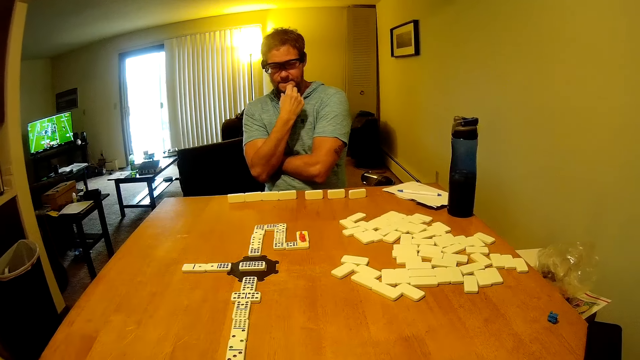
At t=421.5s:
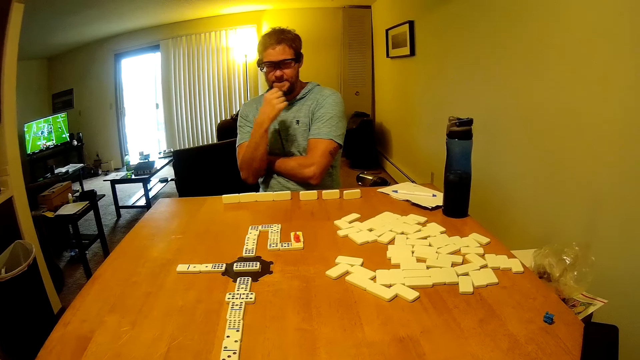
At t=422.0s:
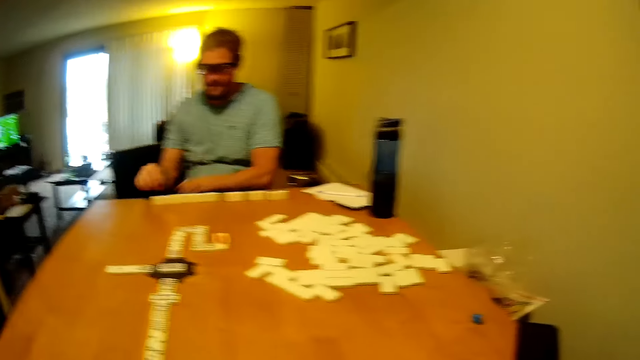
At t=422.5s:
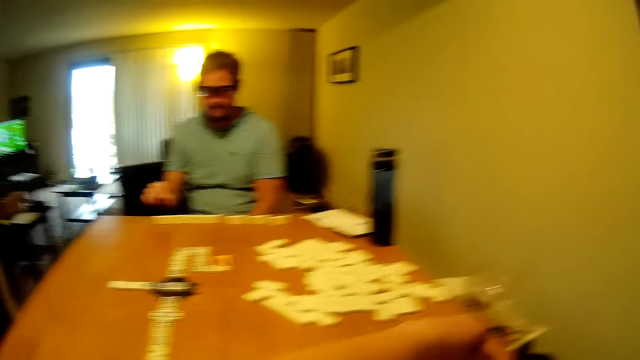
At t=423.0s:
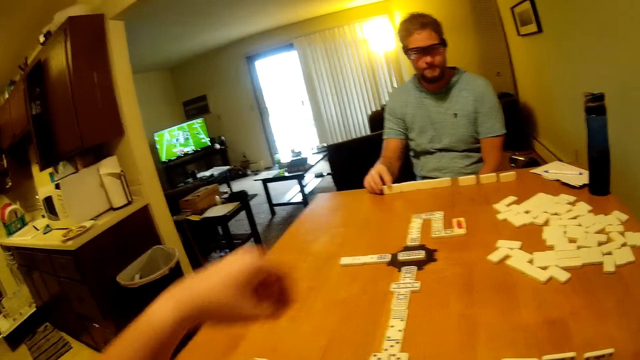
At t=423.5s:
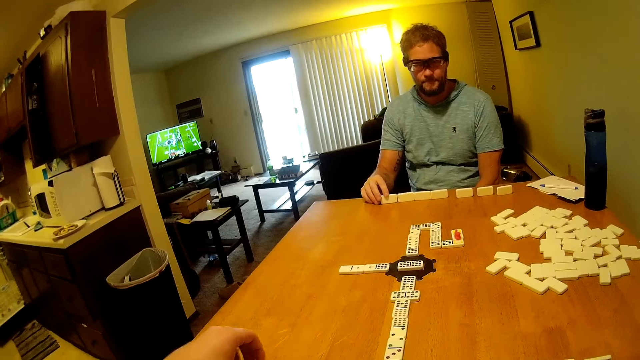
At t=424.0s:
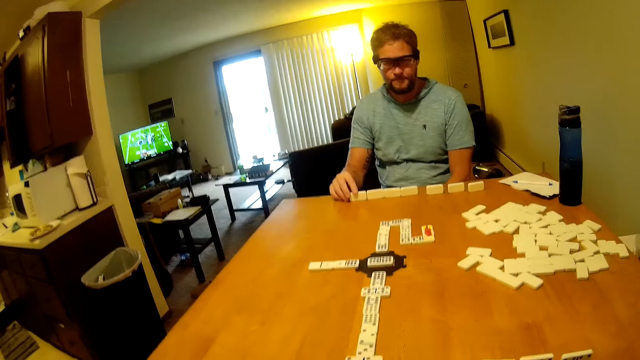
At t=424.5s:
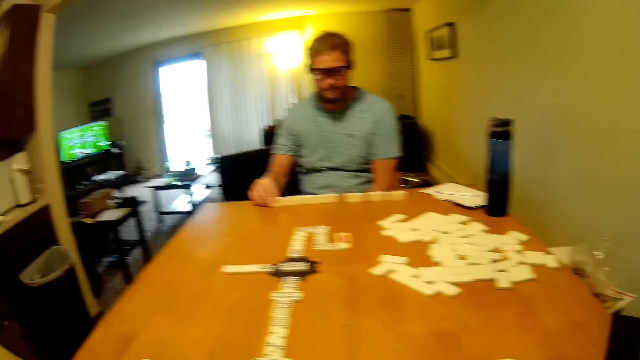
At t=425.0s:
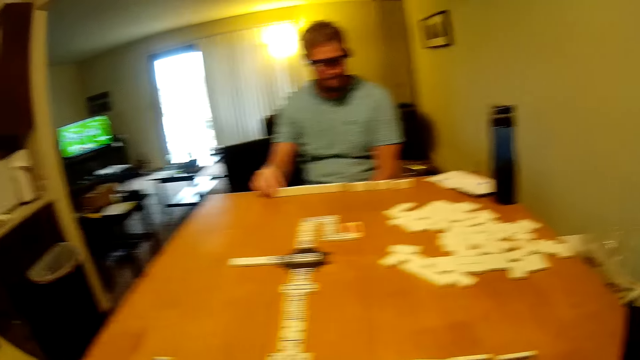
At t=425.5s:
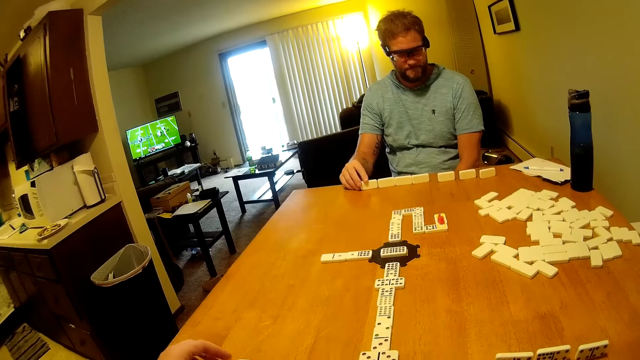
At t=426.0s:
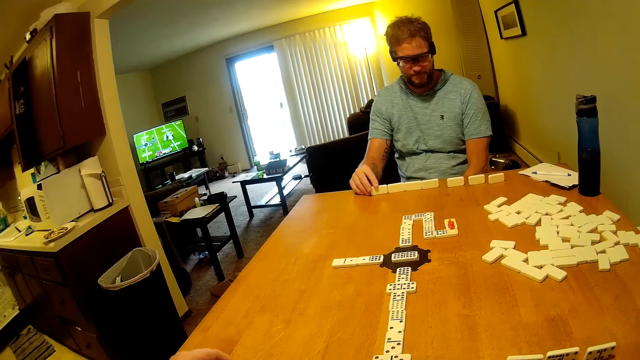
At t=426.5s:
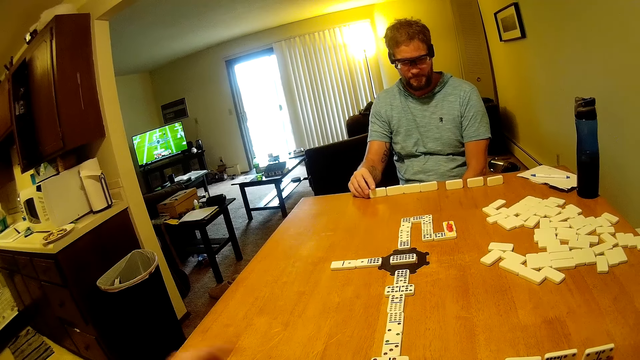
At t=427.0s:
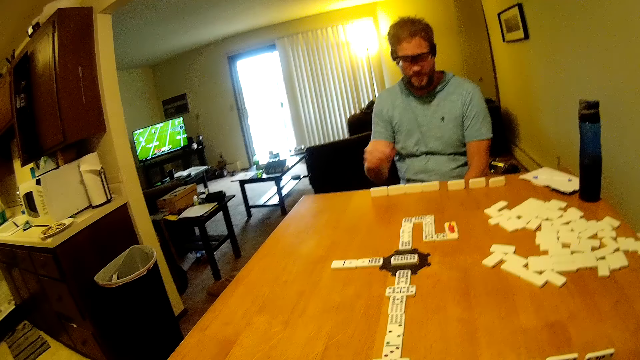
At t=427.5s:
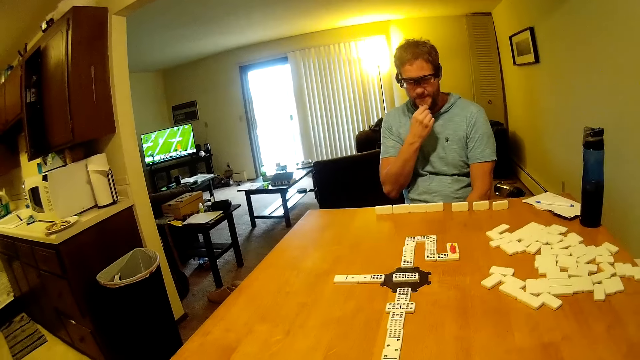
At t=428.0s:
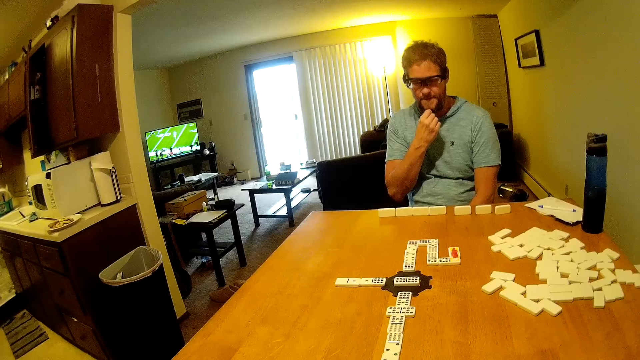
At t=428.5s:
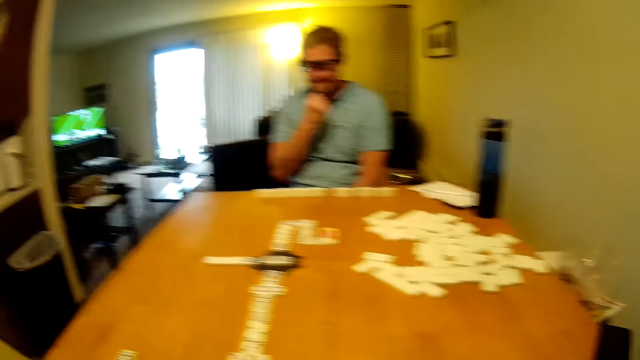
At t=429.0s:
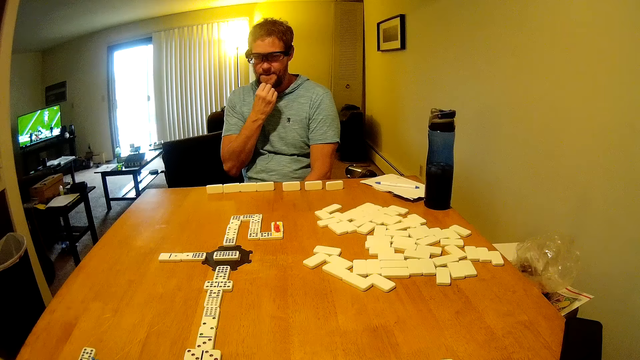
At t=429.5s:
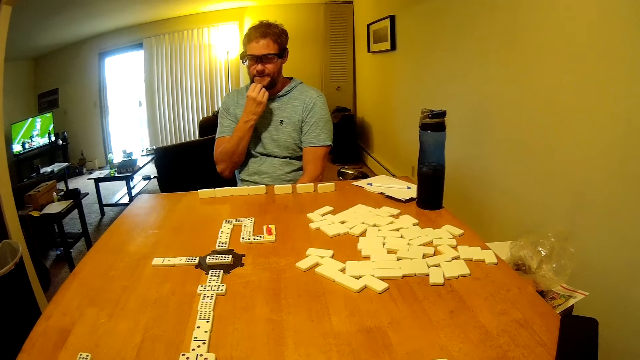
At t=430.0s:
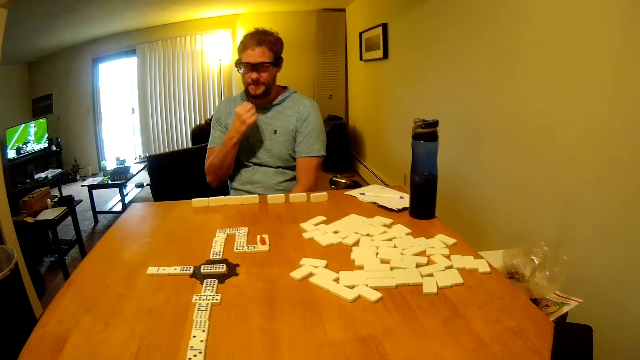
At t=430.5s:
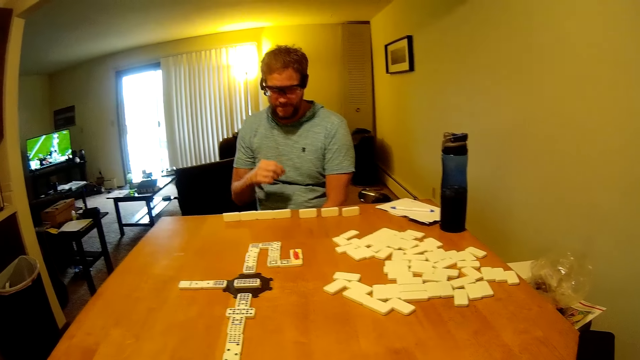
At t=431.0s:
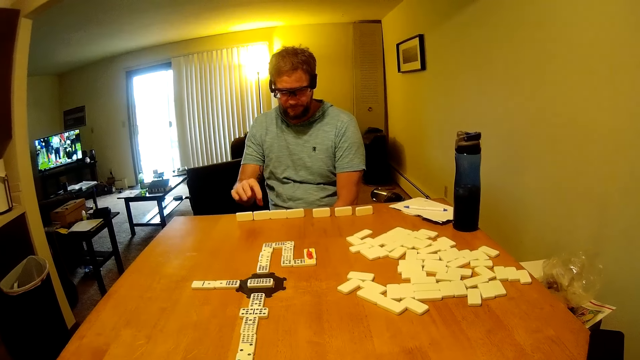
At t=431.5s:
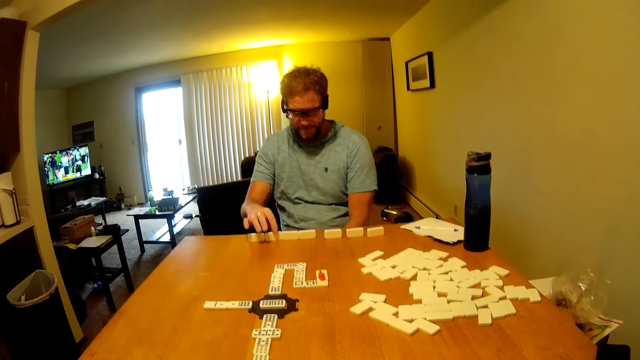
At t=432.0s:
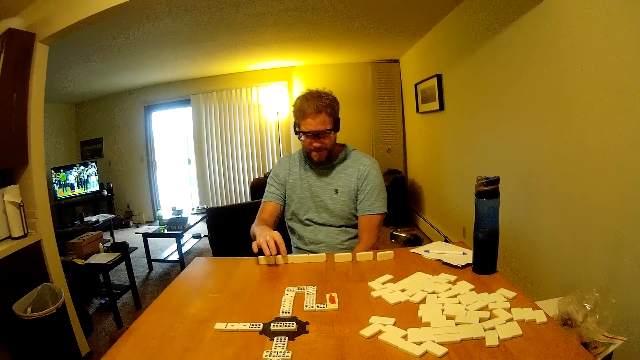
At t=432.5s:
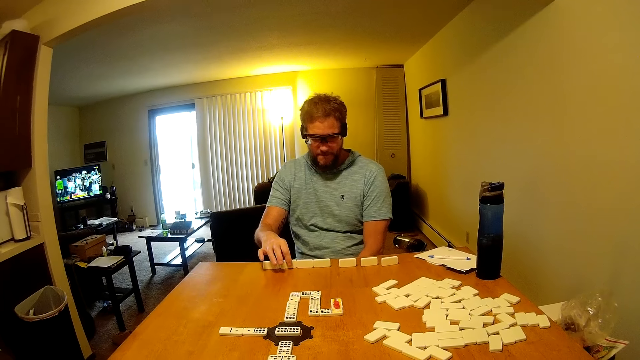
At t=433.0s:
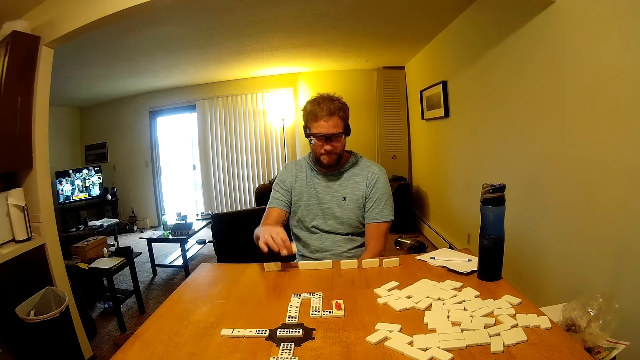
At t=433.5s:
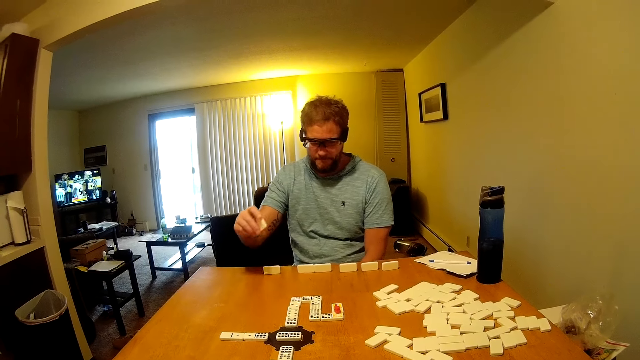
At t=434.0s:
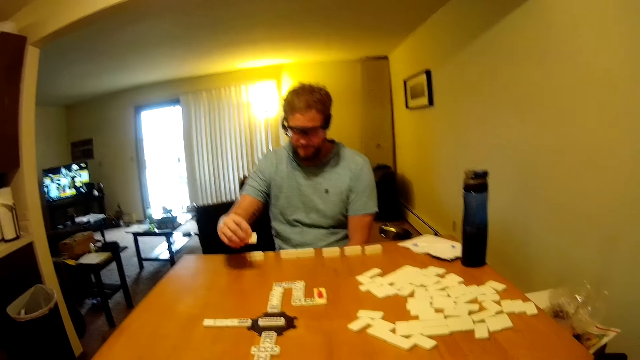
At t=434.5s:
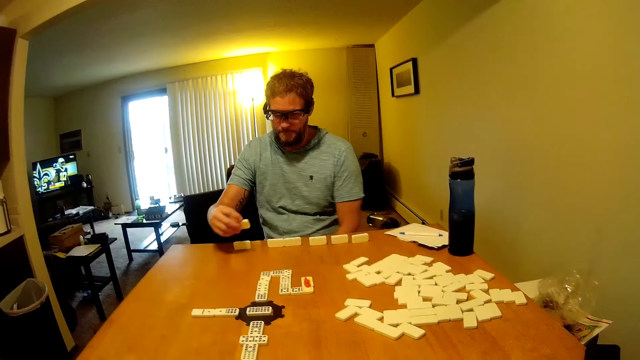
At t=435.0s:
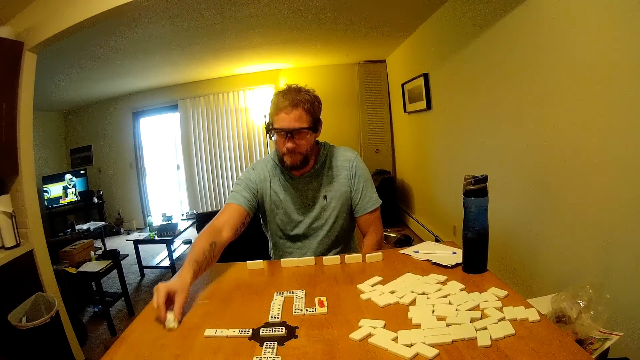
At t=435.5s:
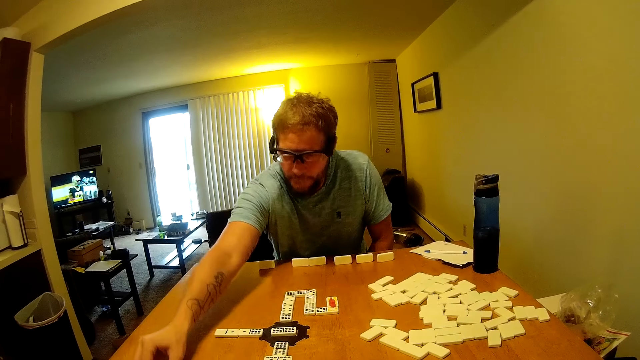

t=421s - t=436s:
The camera wearer plays the board. A man plays domino on the table.

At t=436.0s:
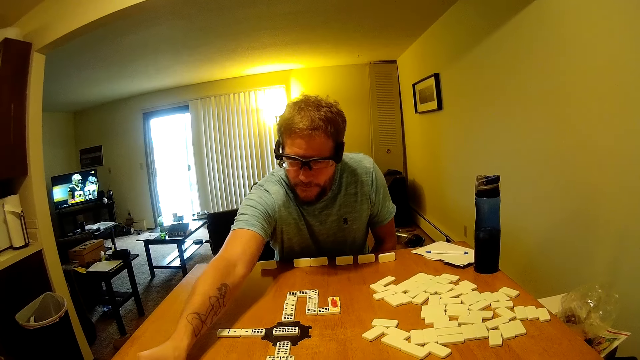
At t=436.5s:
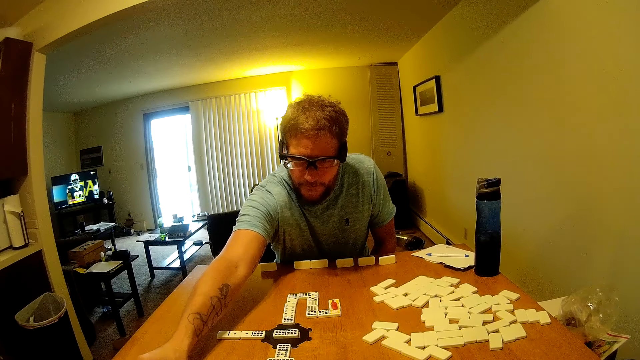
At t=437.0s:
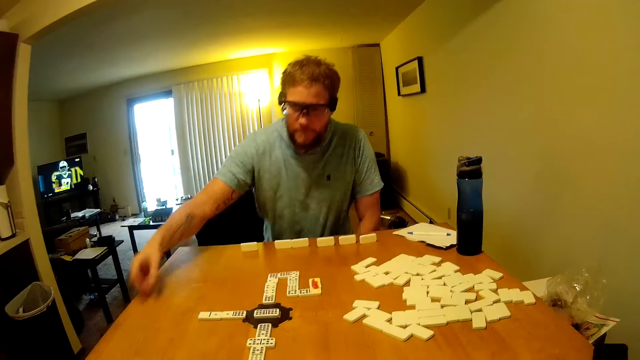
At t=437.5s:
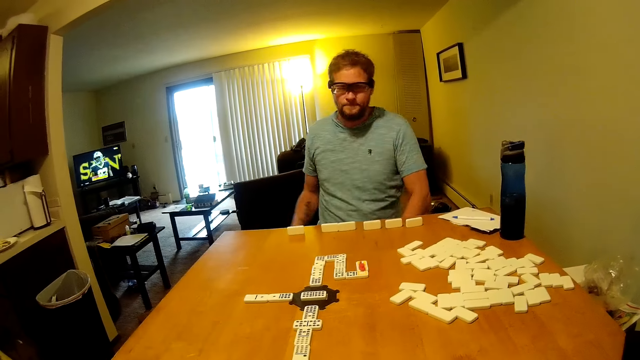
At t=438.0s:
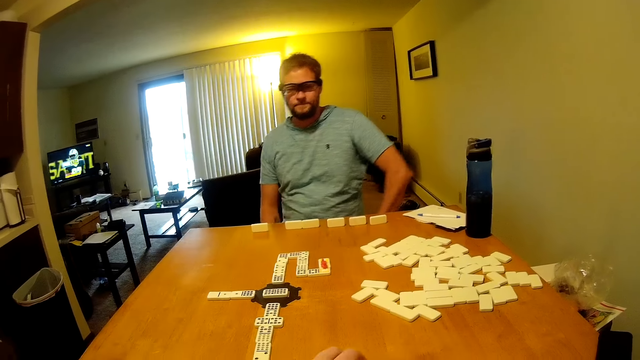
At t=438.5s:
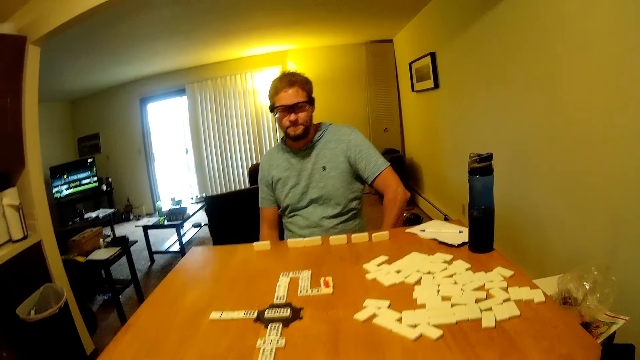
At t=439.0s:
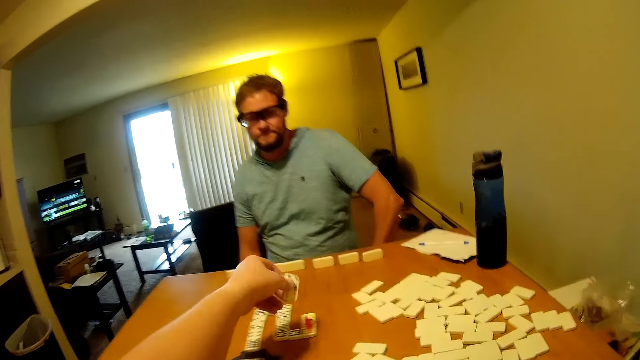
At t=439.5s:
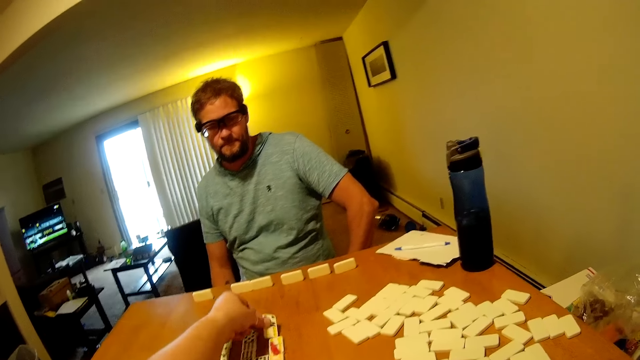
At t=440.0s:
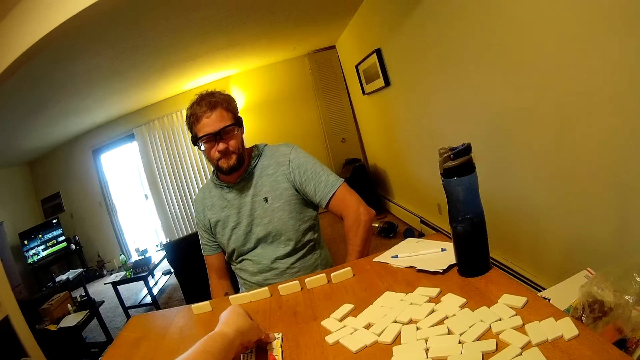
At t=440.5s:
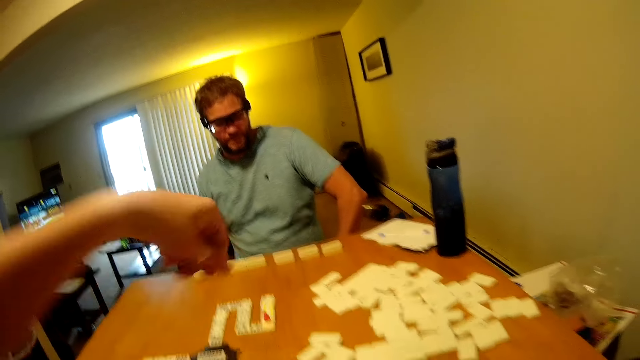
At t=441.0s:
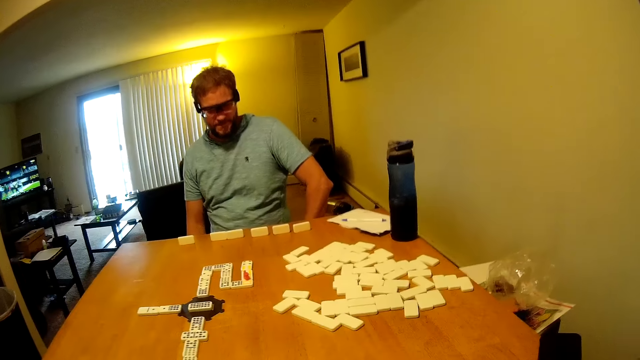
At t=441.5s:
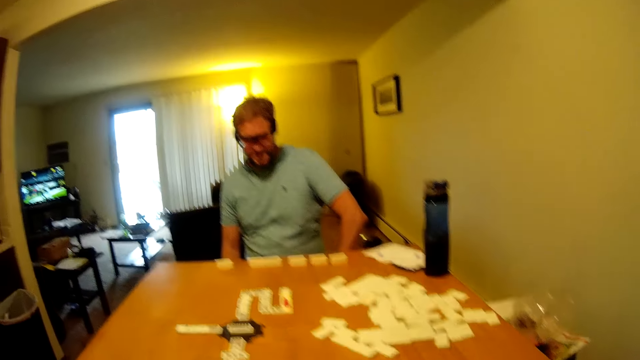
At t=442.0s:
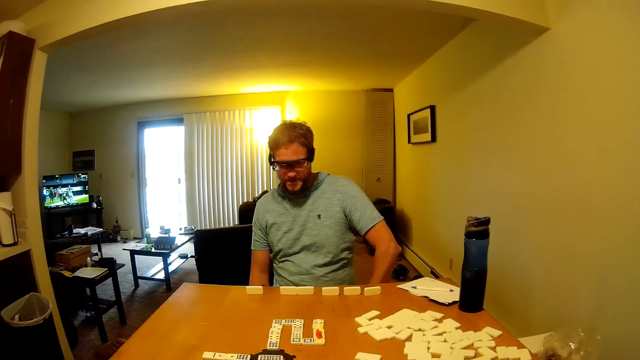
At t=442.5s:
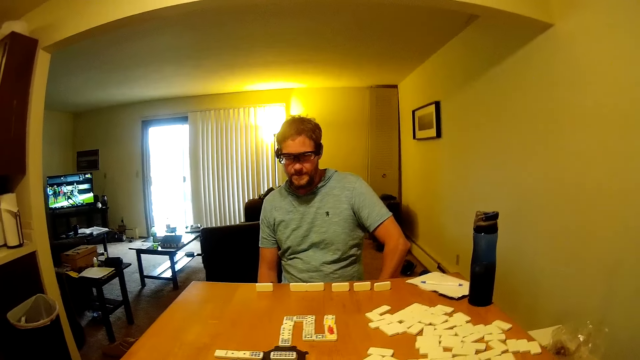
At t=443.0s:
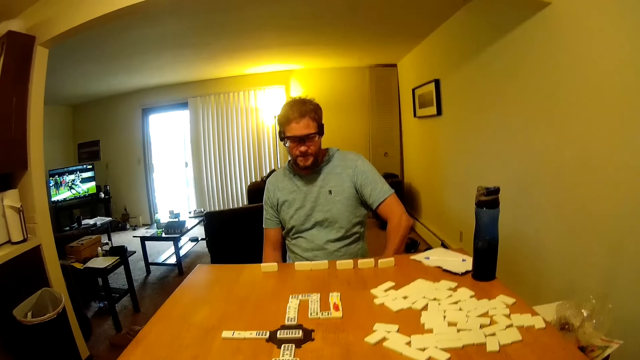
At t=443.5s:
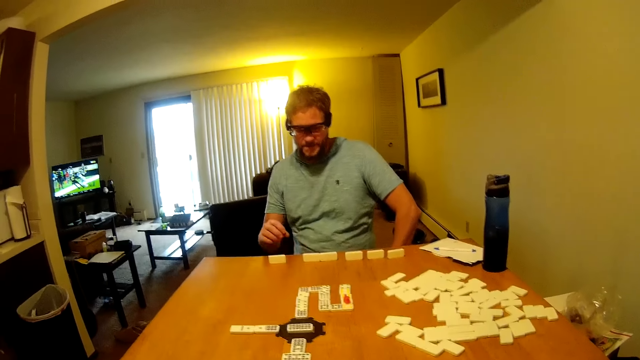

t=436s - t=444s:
The camera wearer plays domino on the table.
